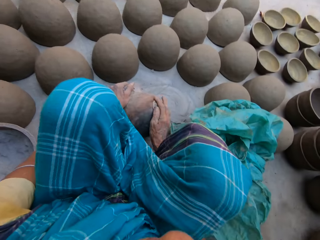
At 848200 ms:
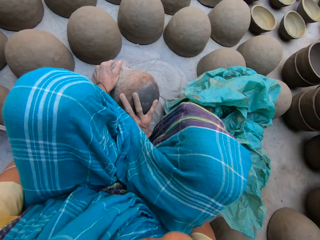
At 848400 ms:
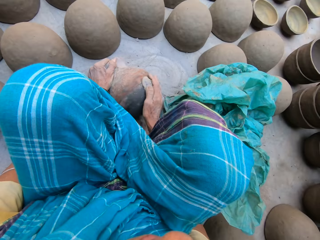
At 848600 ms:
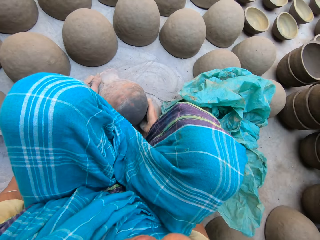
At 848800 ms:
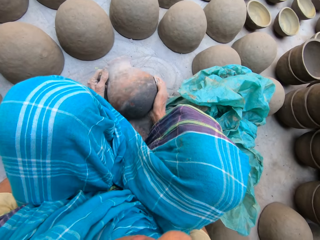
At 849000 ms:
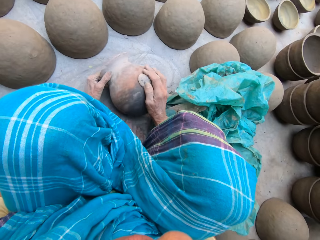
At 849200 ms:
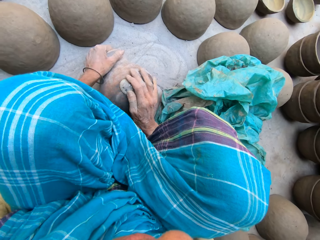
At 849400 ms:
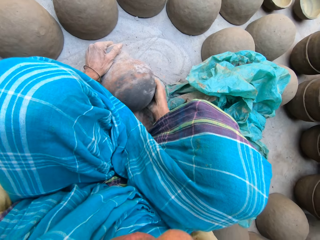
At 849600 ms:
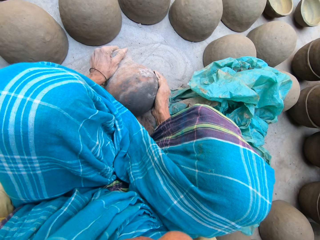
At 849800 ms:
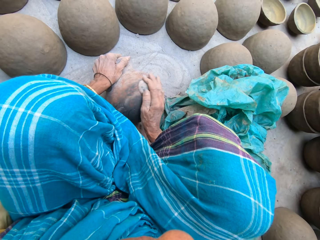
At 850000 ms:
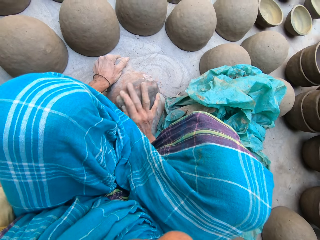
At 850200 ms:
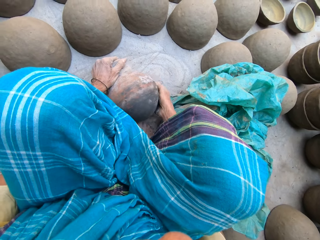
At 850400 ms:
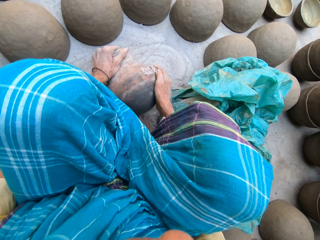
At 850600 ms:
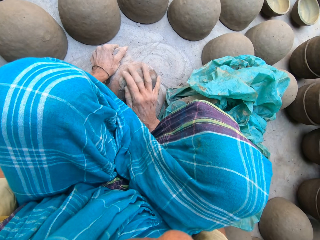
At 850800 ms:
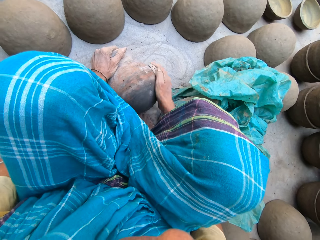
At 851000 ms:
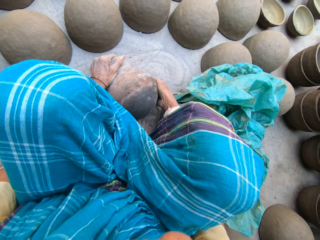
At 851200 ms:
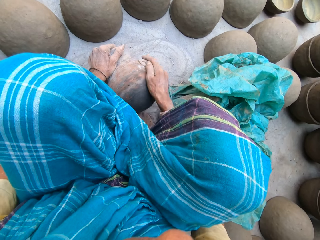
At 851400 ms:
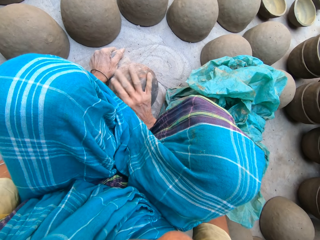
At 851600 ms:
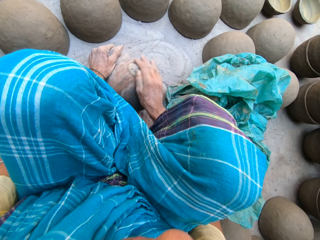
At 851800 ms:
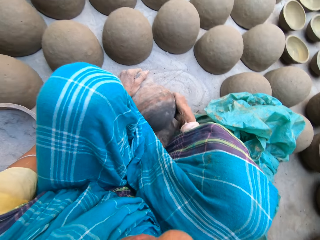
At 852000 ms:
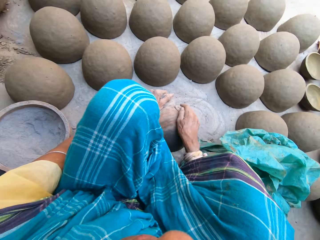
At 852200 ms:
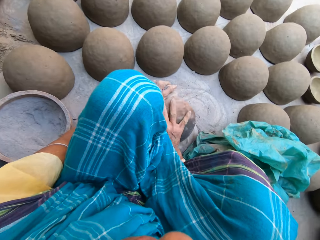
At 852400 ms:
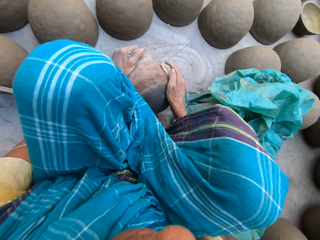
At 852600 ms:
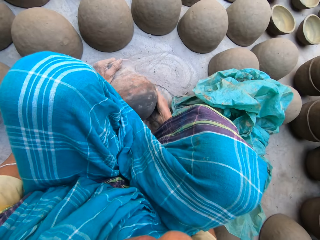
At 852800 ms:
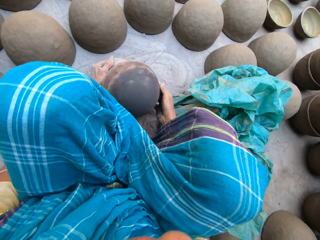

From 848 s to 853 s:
The camera wearer rotates the pot on the ground. They scrape the pot.

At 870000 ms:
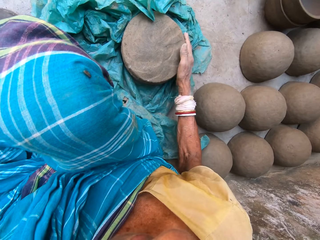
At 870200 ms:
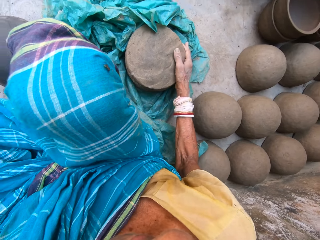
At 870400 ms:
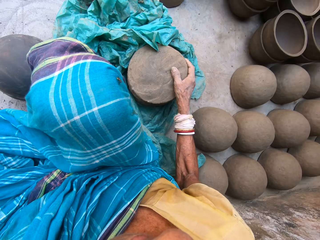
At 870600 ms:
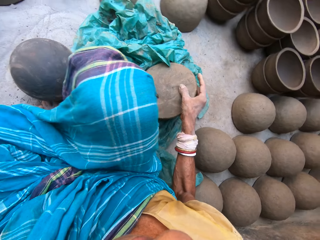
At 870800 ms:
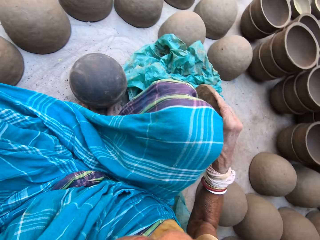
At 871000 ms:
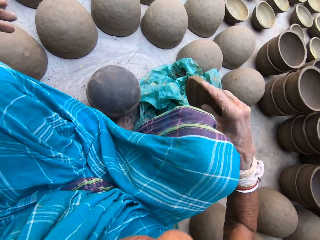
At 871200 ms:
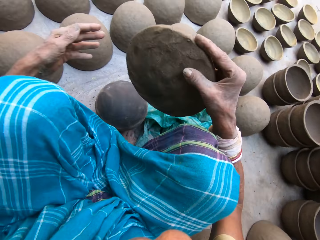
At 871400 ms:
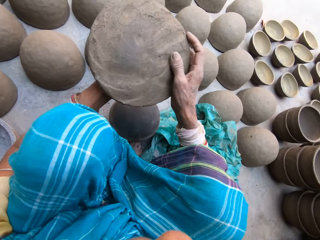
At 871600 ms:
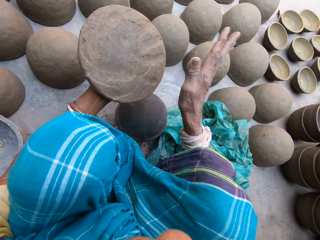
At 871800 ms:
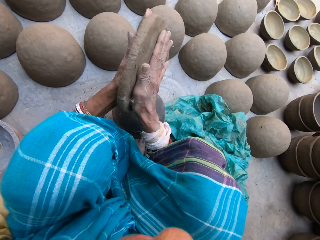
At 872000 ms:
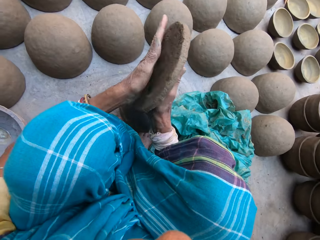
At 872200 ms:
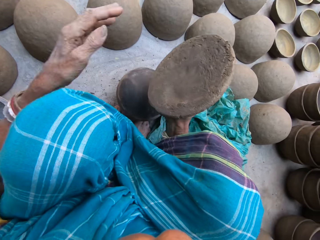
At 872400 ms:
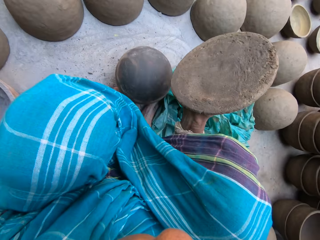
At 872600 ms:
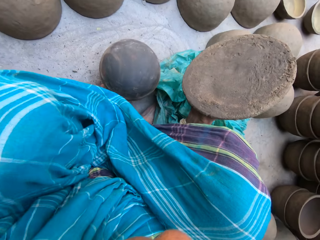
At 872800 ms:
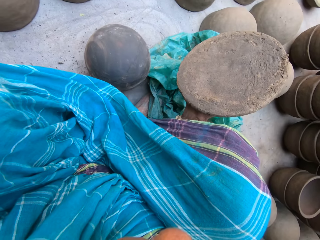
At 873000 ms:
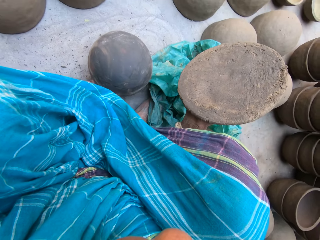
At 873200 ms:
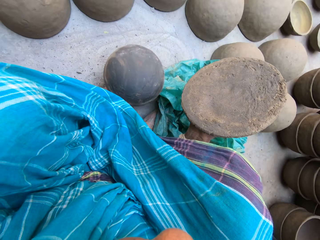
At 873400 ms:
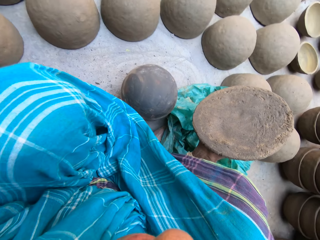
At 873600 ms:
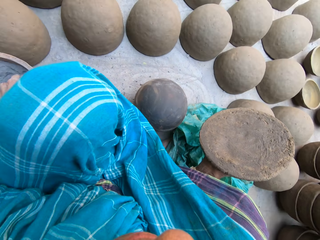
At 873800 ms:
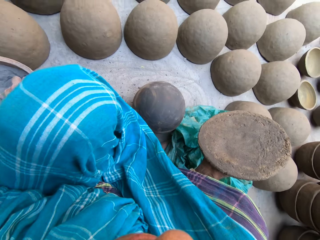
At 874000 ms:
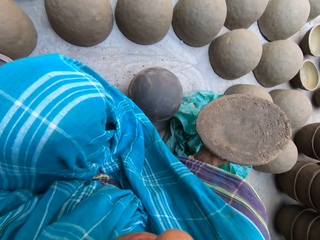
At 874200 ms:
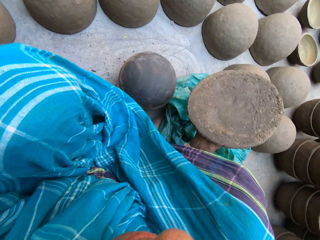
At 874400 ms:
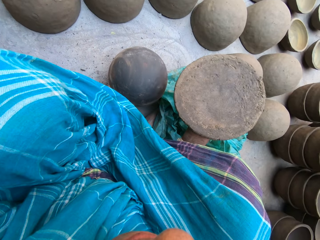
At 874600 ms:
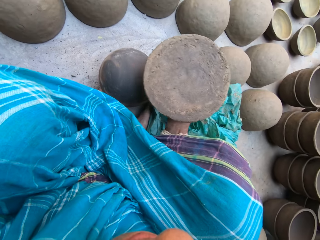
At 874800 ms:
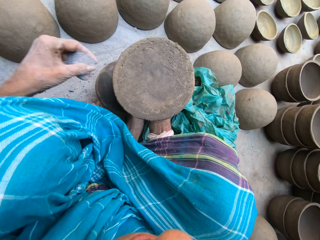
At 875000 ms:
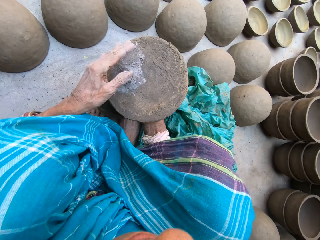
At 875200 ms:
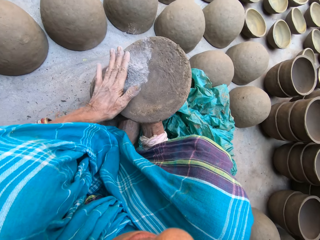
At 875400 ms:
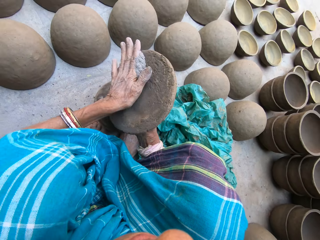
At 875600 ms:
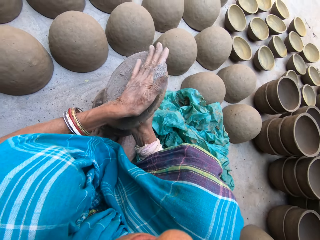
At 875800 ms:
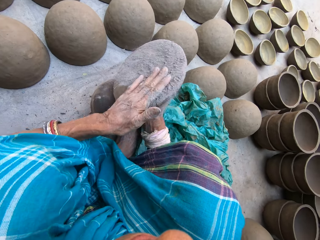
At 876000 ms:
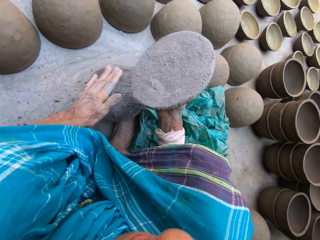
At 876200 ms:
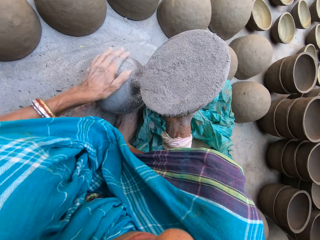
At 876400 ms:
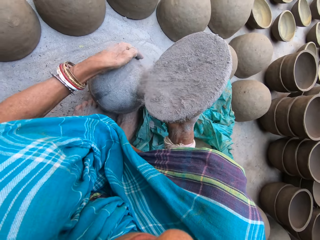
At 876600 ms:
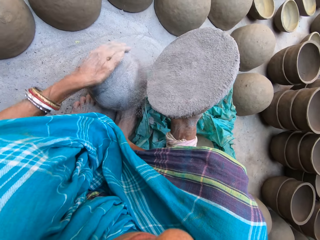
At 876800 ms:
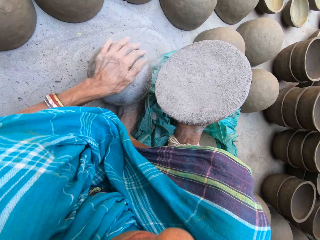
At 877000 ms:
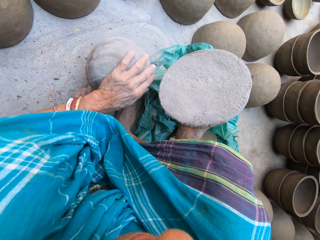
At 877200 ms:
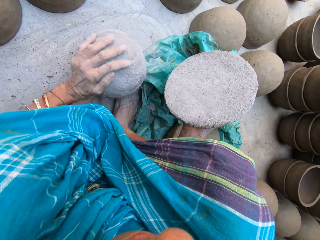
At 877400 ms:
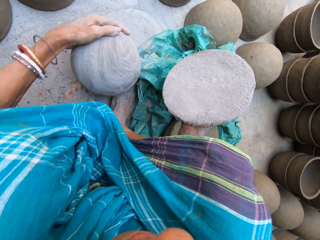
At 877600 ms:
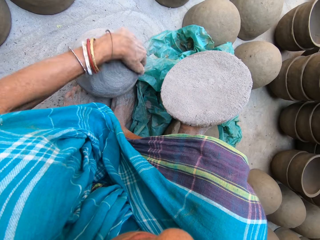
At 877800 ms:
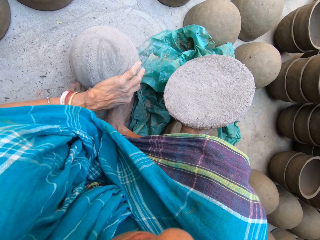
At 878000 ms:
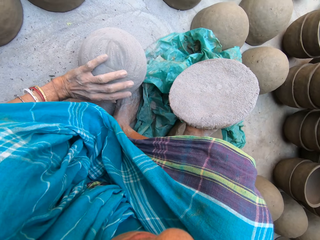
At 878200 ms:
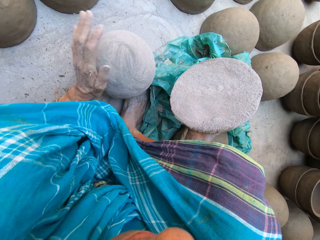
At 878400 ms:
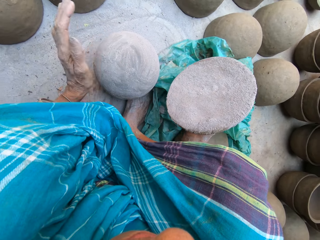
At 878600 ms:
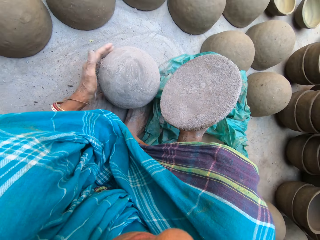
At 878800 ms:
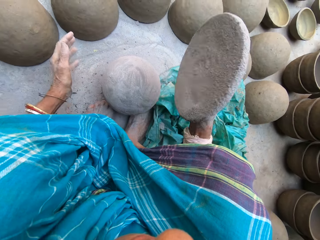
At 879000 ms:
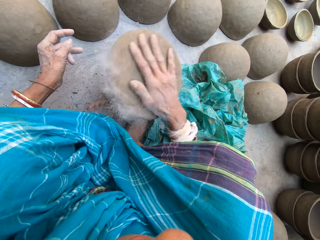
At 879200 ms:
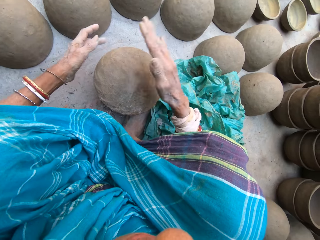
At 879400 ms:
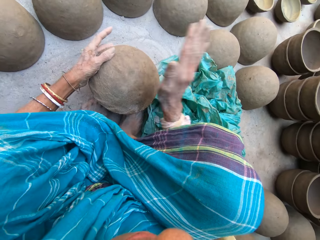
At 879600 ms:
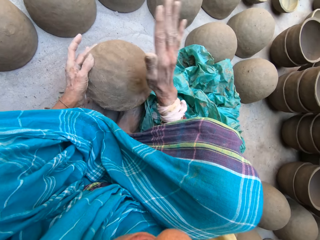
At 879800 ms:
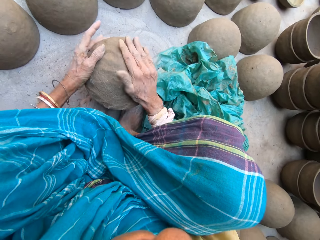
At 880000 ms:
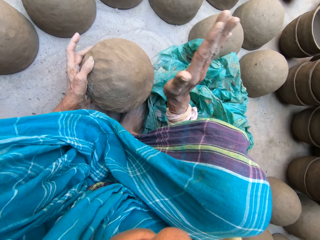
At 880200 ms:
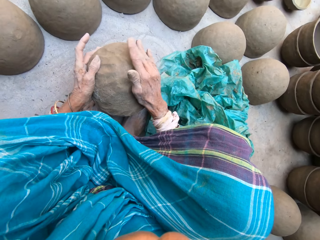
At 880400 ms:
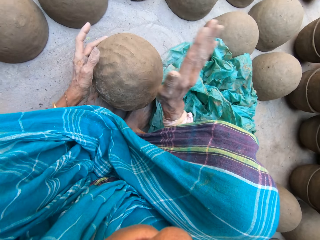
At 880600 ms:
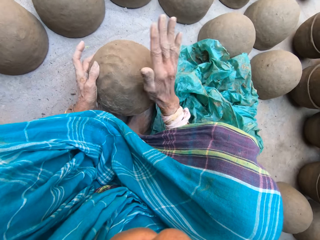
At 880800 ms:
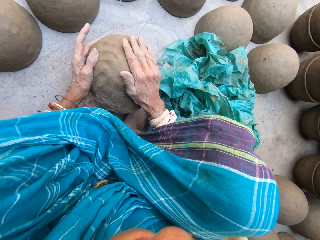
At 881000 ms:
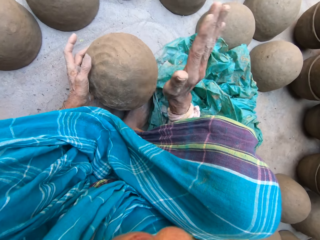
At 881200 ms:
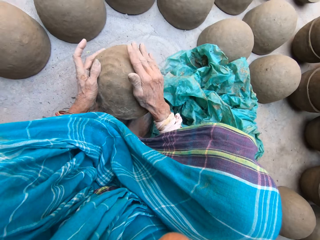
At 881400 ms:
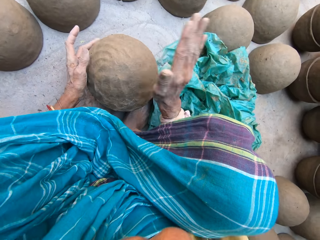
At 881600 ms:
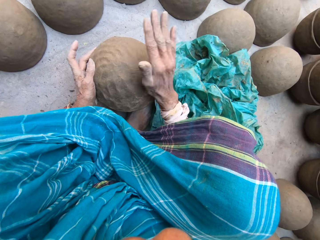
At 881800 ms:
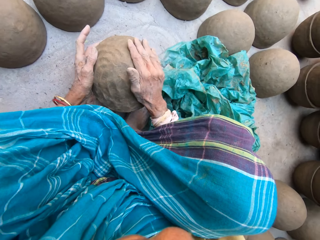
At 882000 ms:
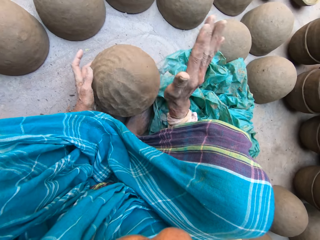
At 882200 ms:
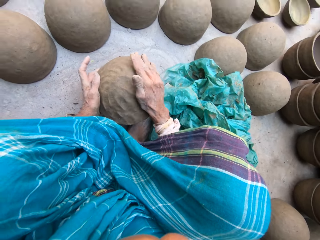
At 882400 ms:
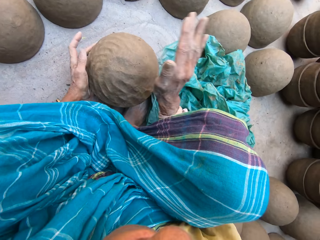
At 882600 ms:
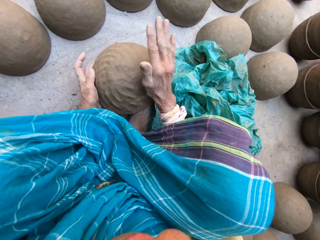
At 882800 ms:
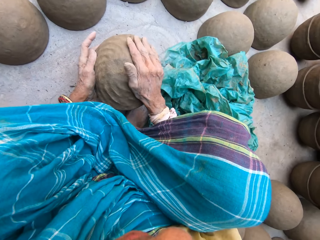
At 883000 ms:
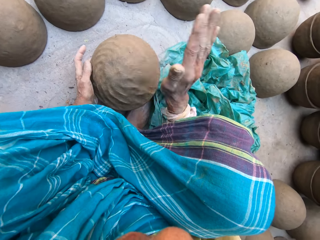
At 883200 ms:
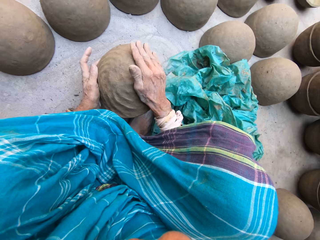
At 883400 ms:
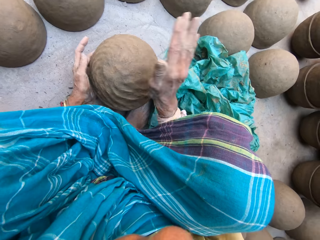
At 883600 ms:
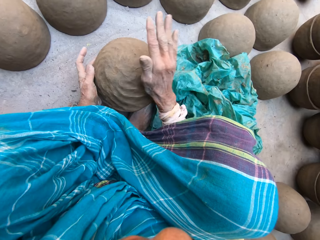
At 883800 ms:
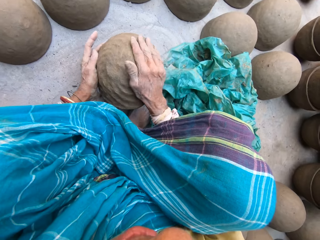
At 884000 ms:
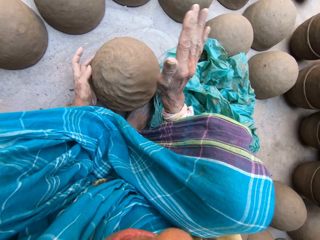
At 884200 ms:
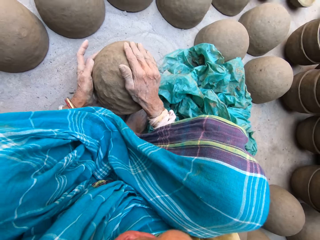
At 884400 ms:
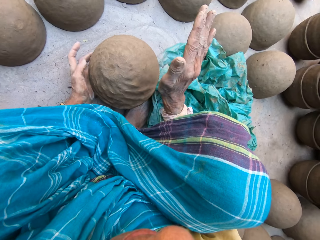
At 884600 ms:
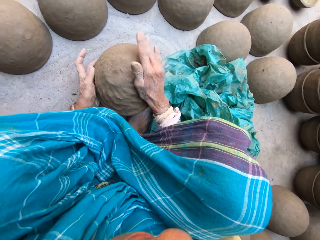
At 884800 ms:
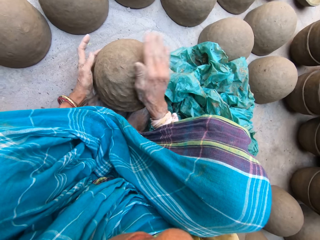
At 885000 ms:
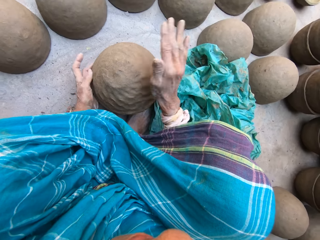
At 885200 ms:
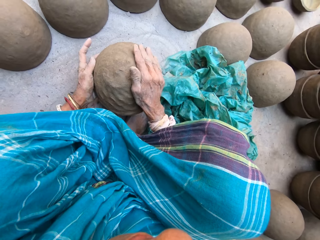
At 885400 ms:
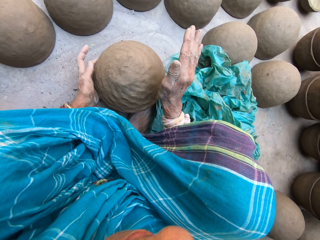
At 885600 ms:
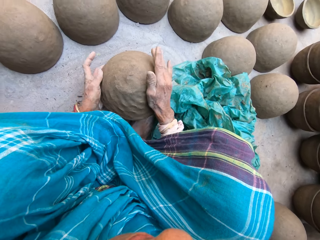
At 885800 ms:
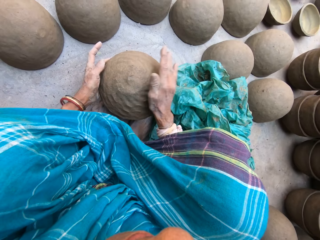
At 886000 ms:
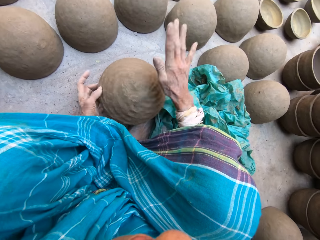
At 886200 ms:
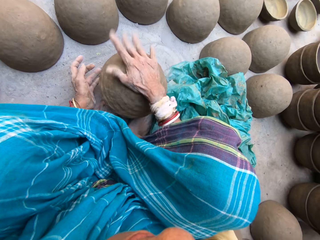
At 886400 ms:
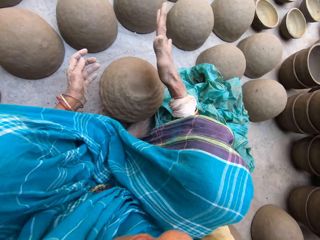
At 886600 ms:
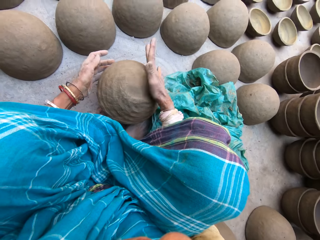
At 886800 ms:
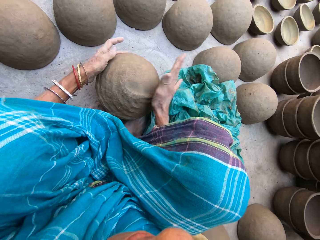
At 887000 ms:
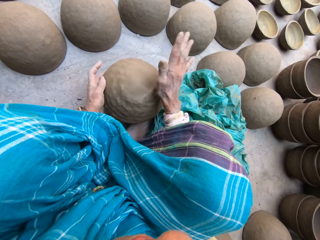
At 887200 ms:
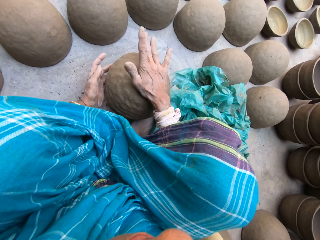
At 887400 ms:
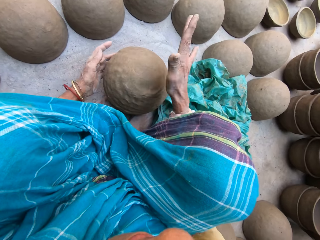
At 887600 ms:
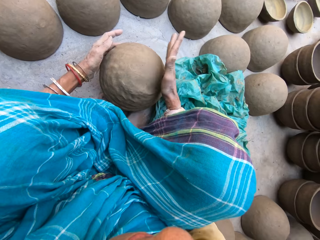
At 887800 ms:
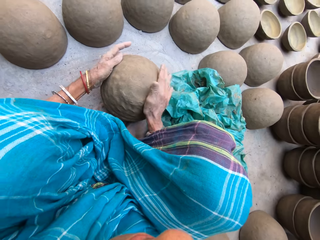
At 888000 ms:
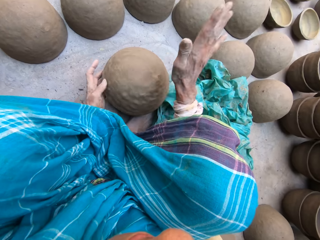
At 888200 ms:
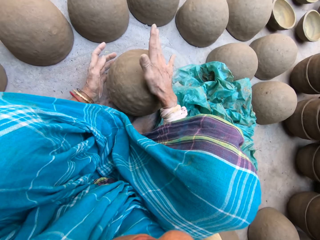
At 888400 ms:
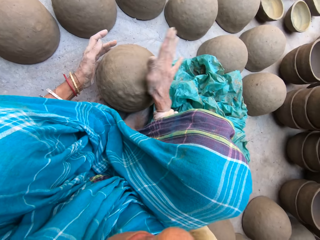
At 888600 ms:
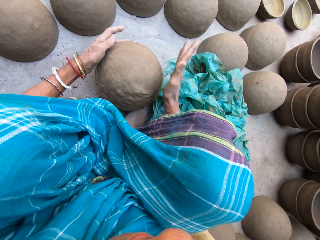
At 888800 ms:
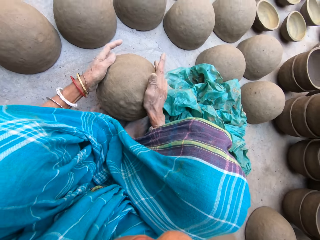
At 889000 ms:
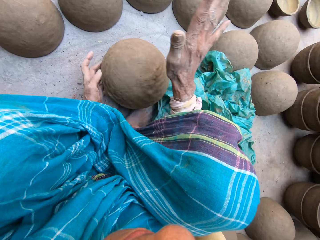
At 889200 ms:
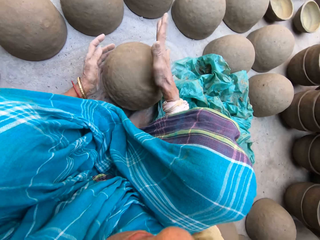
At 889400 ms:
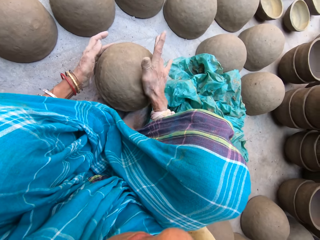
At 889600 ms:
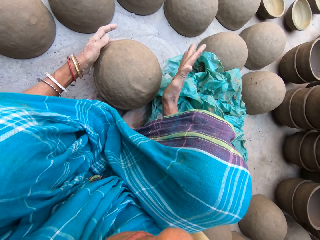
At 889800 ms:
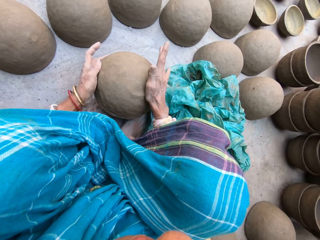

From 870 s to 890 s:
The camera wearer picks the clay. They hit the clay by hands. They scoop fine sand by left hand. They pour the fine sand on the clay and spread the fine sand on the clay. They smear something on the pot. They pour the fine sand on the pot. They hit the pot. They place the clay on the pot. They hit the clay on the pot. They rotate the pot on the ground.
